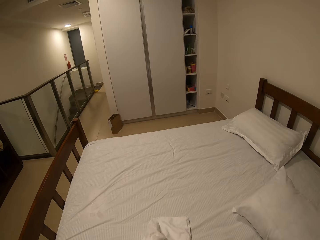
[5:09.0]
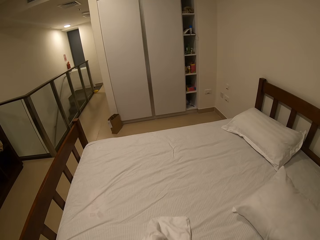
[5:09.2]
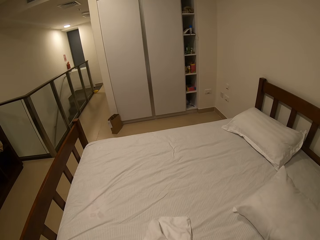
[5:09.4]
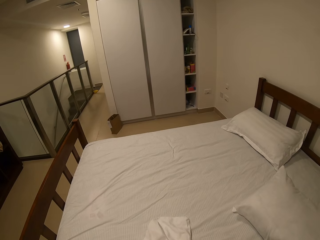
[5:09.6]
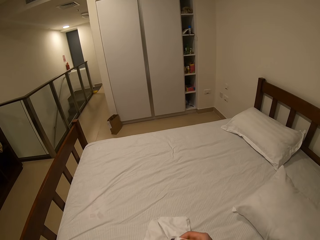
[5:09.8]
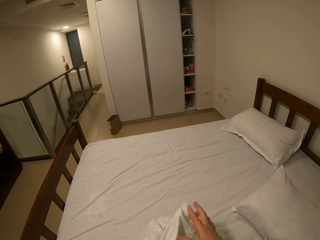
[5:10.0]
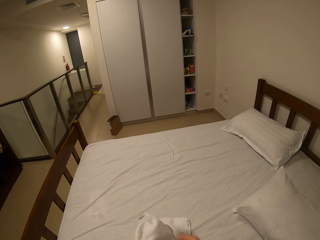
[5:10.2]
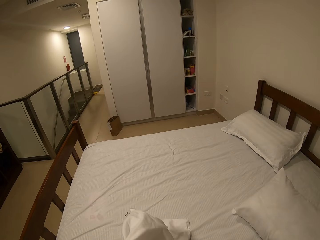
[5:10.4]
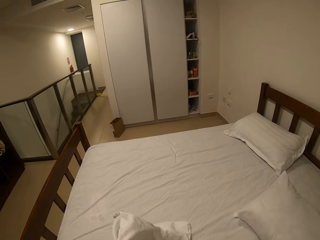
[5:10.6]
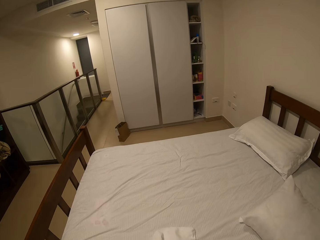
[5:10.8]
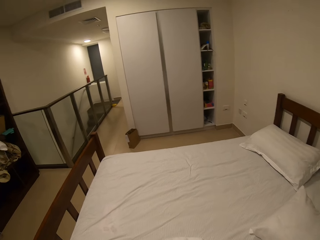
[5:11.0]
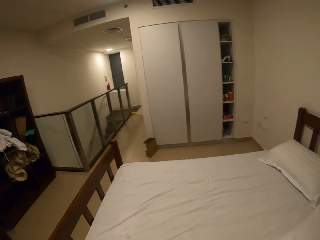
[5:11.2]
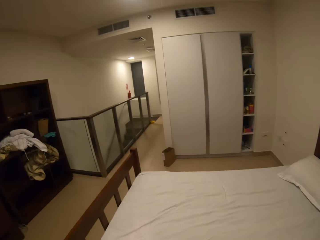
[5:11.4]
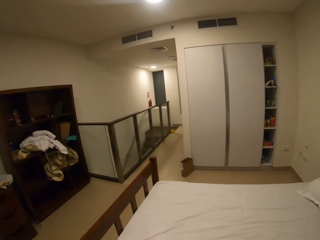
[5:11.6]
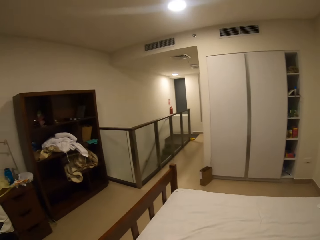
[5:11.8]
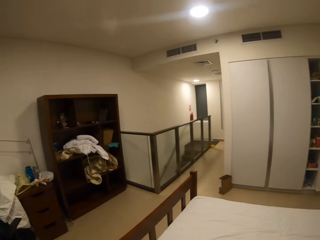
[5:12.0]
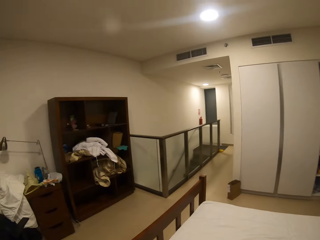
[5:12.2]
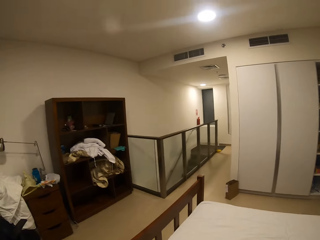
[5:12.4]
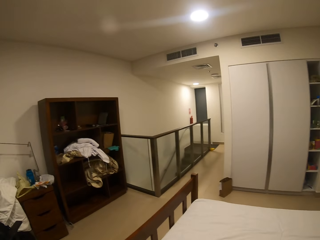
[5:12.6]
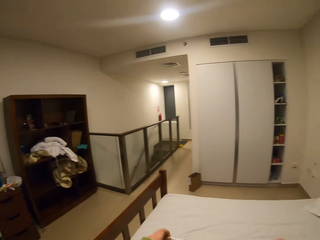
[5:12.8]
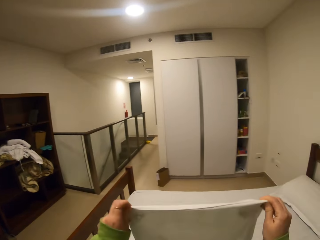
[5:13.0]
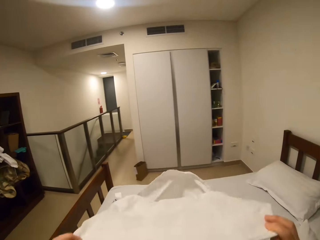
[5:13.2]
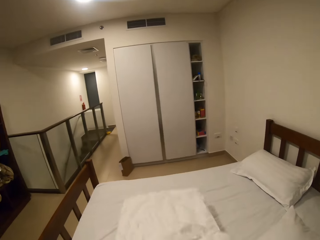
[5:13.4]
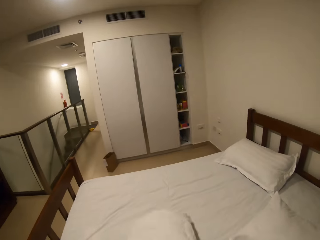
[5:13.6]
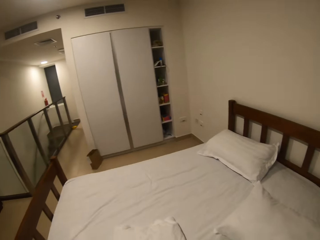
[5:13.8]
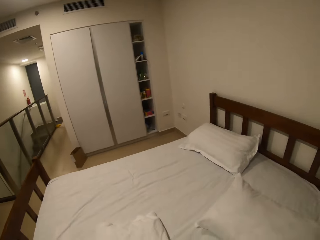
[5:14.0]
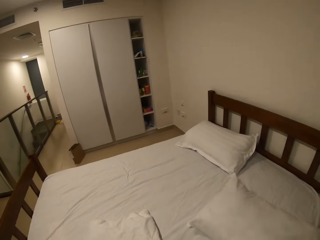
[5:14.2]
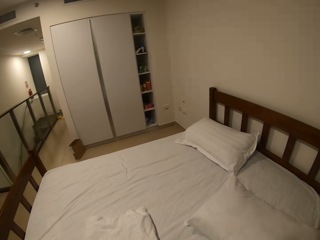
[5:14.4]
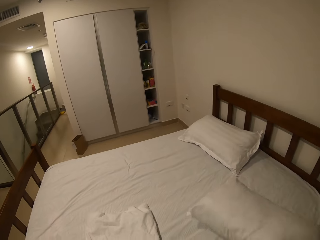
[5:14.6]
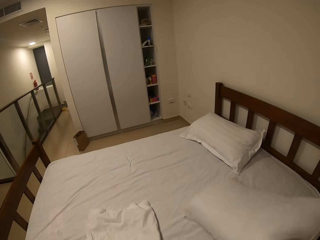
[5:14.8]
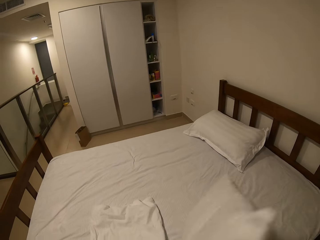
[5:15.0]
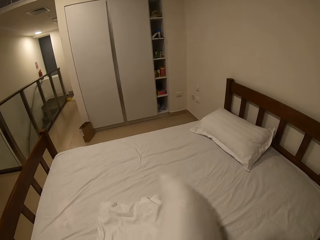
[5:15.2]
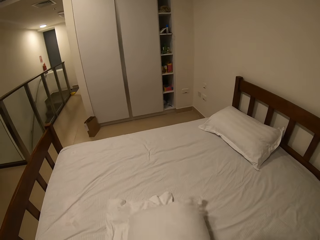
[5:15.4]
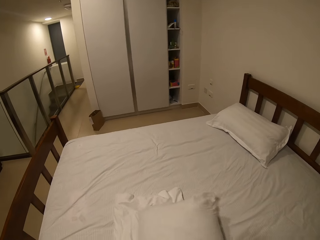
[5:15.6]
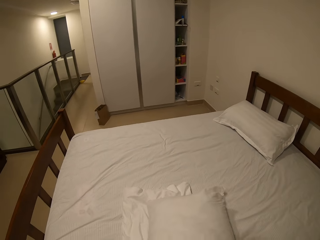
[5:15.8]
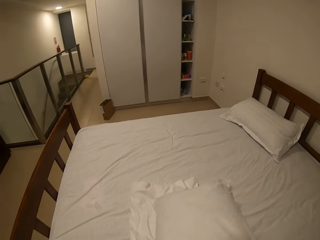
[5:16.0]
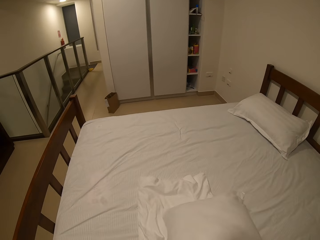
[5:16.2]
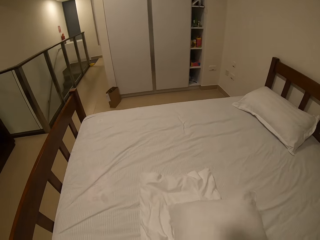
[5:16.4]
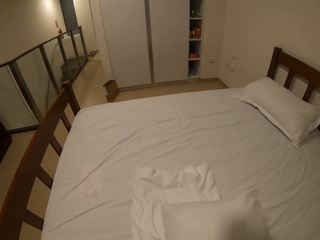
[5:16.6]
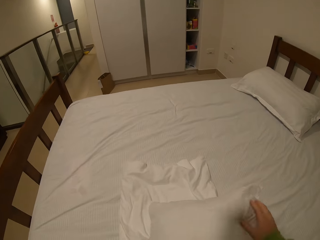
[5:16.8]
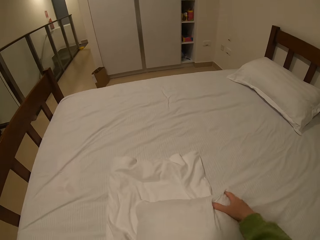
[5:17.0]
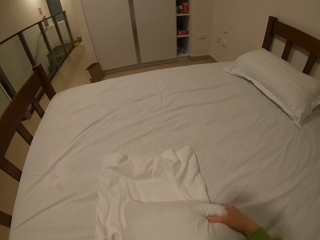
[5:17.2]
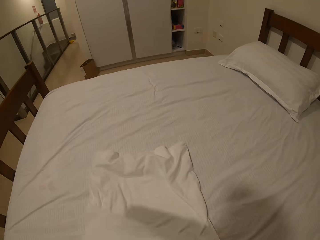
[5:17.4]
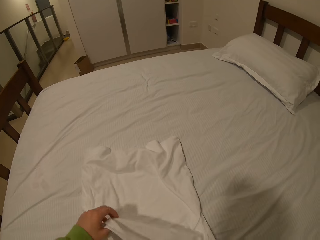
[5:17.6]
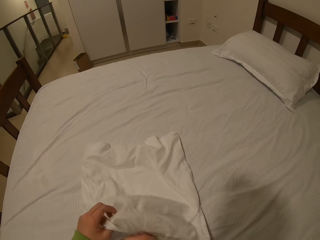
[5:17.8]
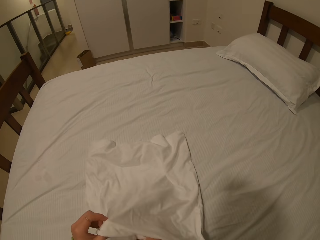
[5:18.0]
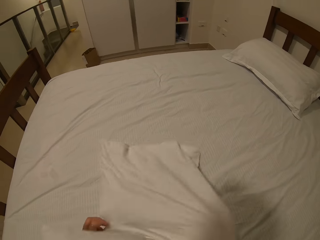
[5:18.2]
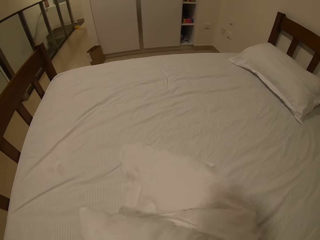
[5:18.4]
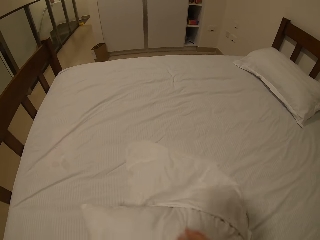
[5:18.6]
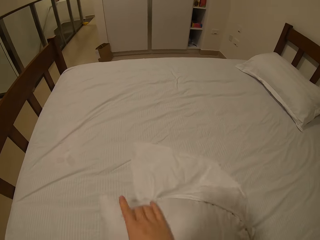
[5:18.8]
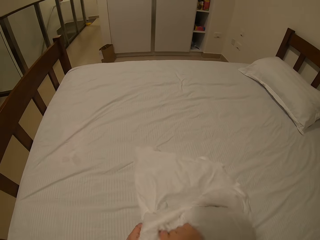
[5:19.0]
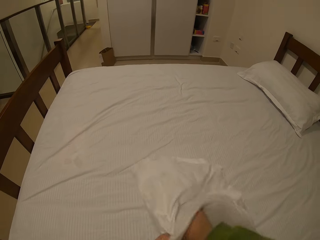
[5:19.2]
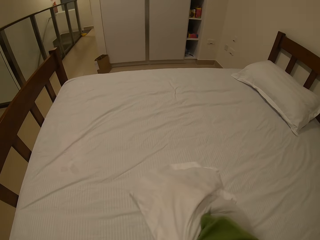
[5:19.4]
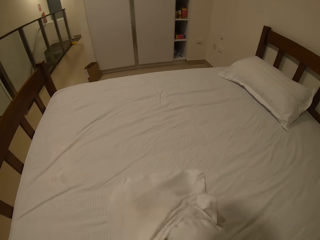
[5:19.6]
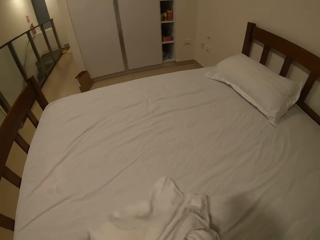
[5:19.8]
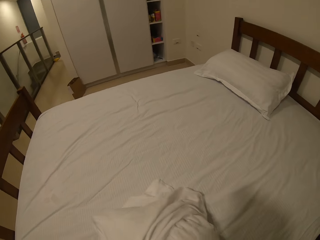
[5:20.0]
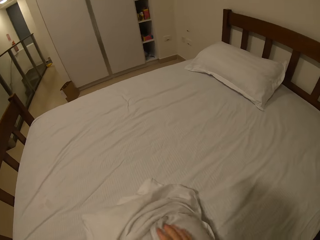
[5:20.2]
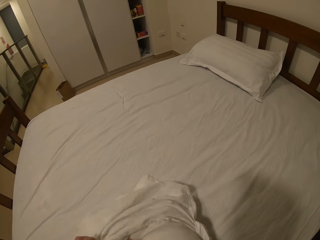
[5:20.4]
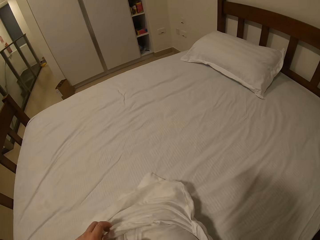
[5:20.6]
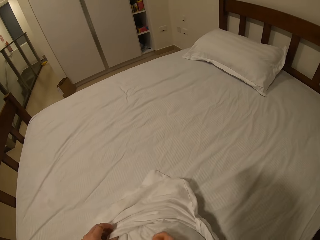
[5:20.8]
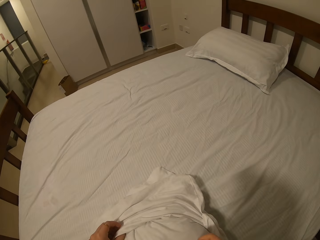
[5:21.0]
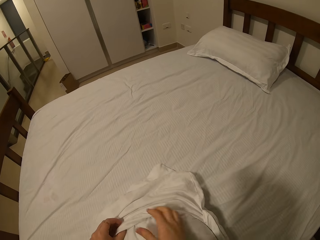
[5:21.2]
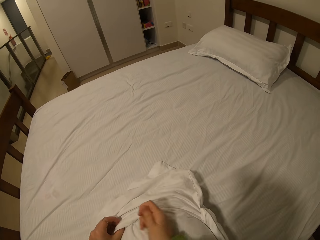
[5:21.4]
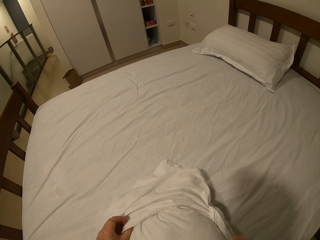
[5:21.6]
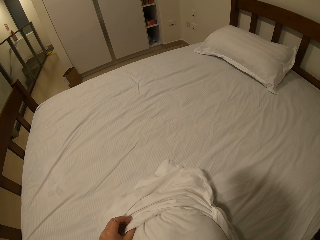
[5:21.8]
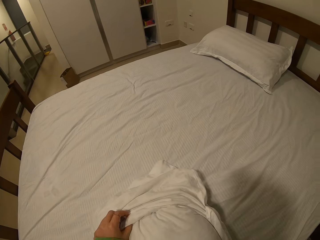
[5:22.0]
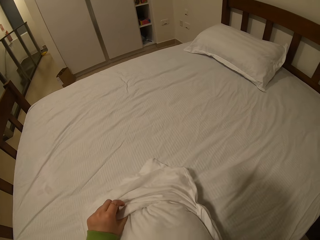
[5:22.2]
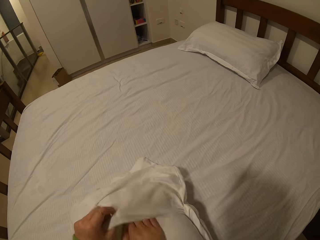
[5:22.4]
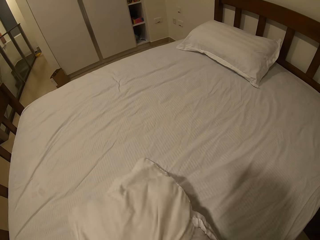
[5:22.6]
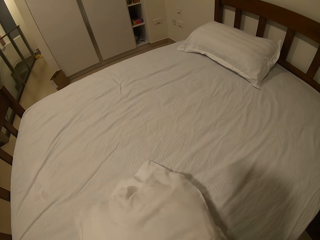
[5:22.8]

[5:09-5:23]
The camera wearer opens the pillow case. They spread the pillow case on the bed. They take the pillow. They put the pillow in the pillow case.

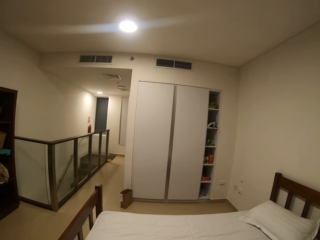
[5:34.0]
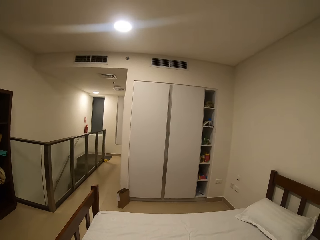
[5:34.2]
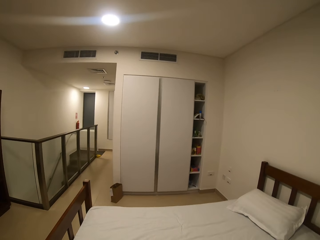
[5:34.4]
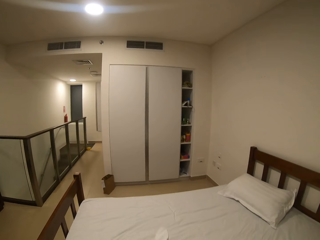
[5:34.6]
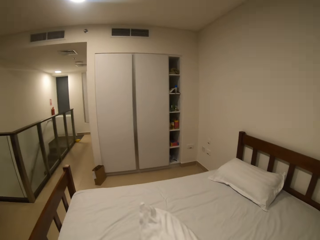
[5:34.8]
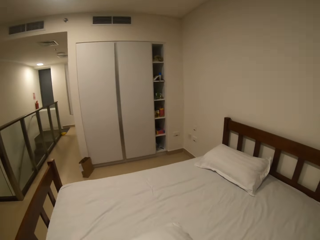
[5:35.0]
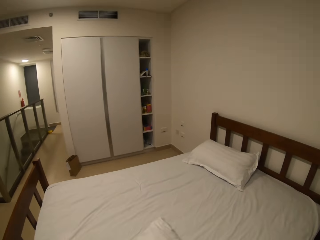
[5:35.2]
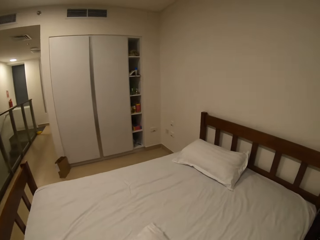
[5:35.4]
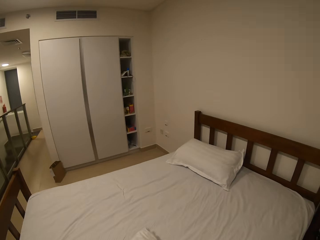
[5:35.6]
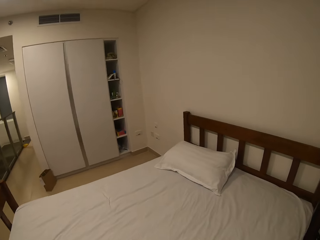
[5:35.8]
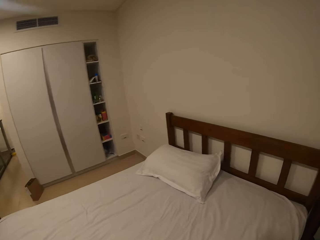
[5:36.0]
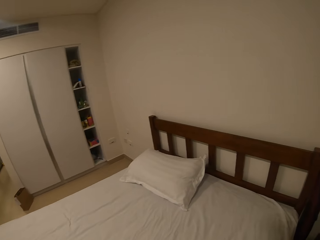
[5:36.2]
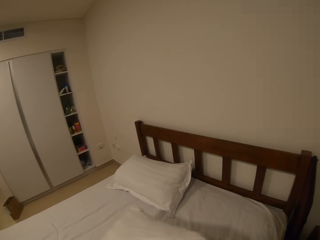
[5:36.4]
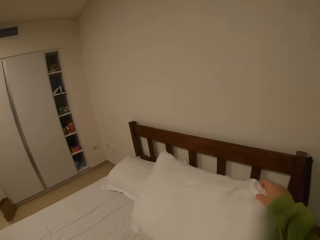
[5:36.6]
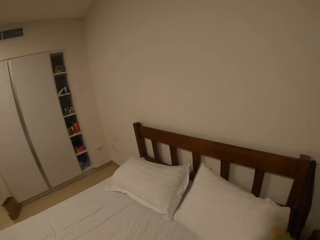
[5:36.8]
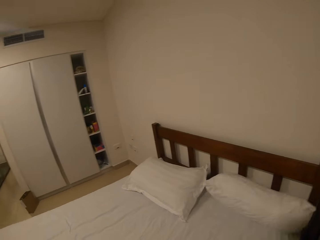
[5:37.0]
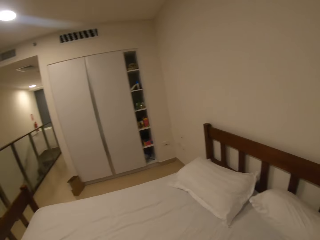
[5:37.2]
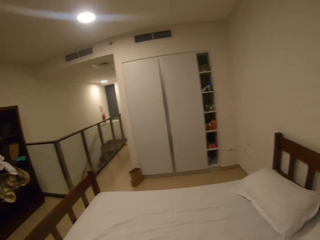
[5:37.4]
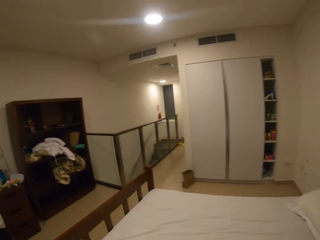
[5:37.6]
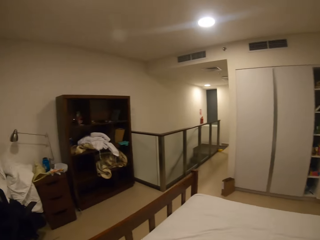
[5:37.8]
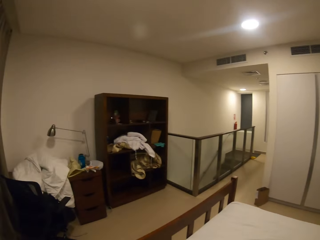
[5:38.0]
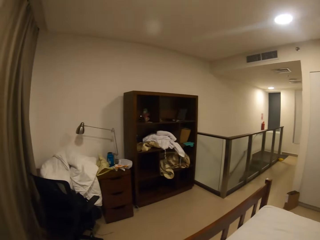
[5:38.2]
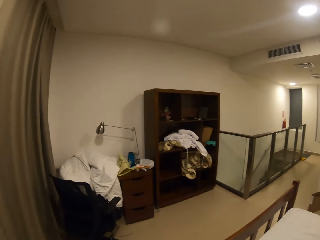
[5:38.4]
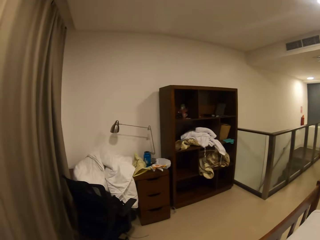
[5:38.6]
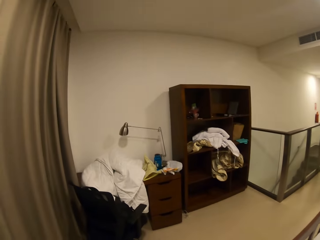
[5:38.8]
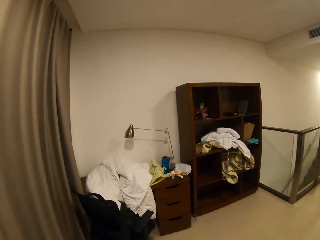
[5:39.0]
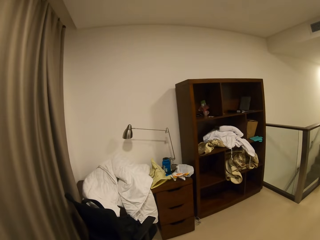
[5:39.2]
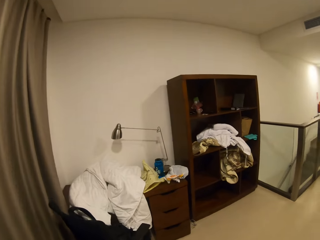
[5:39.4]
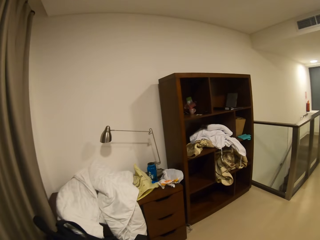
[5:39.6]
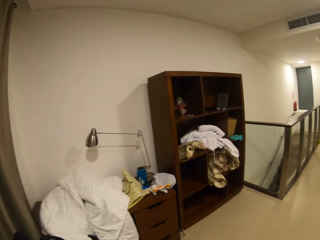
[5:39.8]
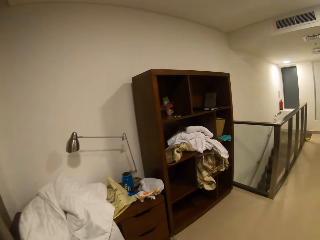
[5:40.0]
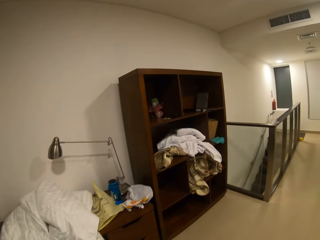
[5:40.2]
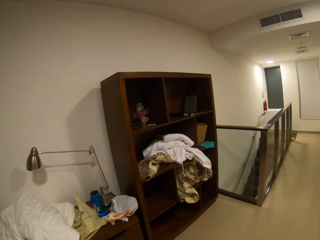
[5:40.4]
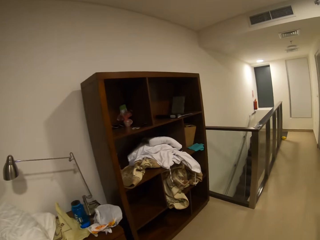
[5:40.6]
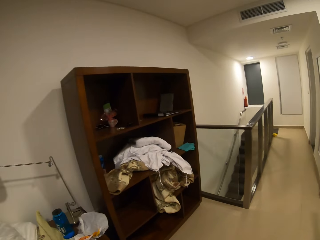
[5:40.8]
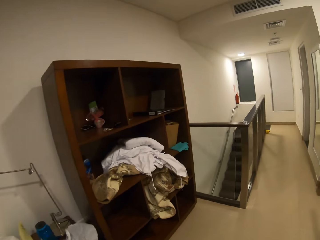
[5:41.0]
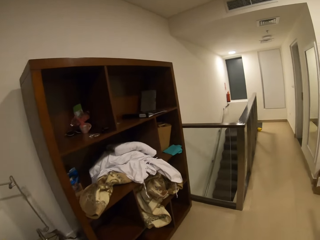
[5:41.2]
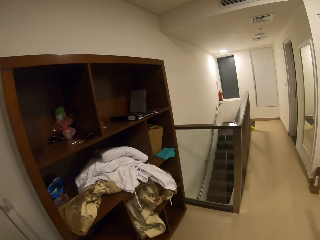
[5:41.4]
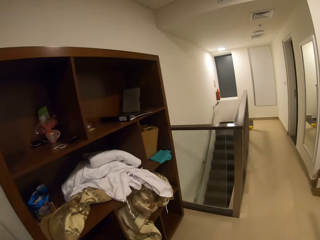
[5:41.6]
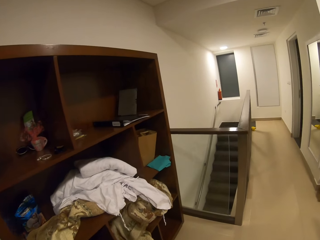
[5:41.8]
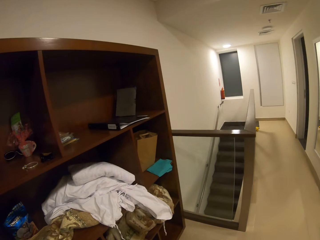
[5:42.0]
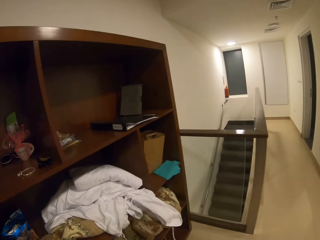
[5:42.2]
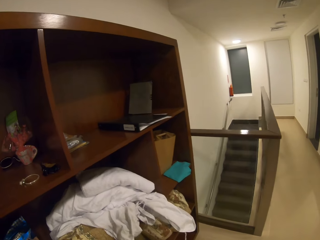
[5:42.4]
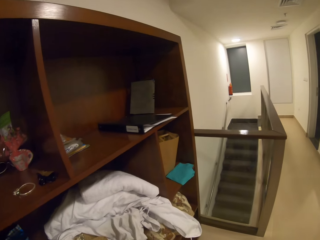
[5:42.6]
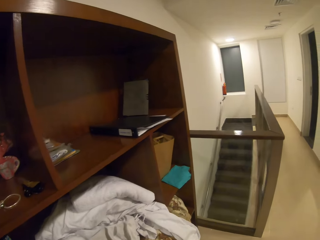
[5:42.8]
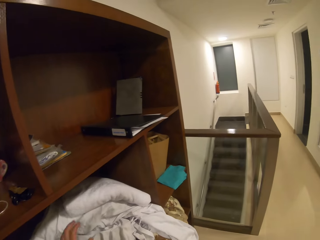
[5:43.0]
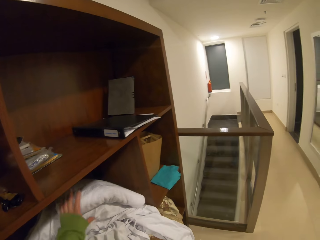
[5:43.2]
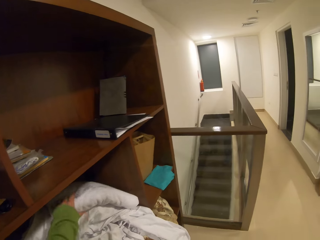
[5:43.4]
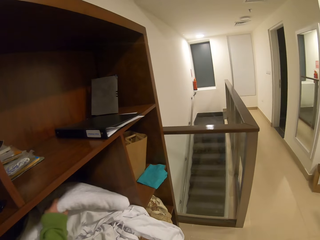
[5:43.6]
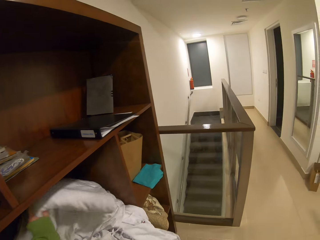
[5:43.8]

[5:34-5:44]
The camera wearer puts the pillow on the bed. They walk in the house towards the shelf.
